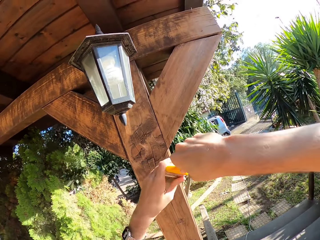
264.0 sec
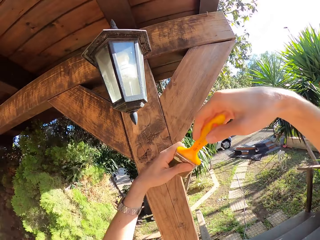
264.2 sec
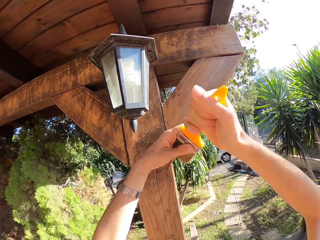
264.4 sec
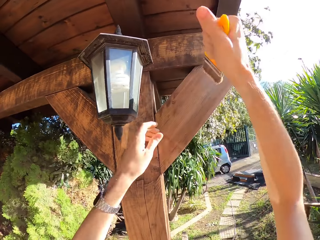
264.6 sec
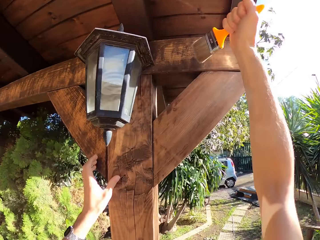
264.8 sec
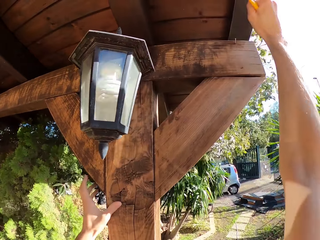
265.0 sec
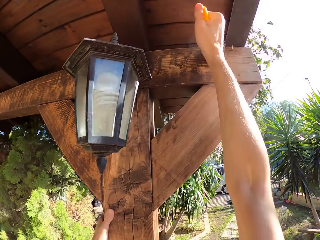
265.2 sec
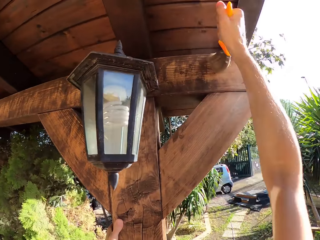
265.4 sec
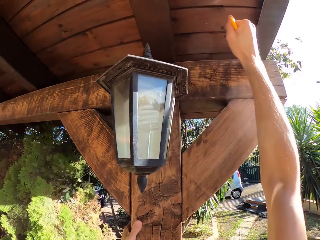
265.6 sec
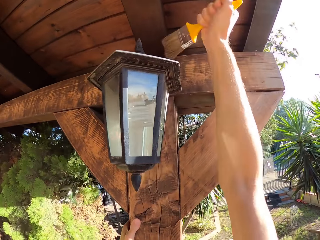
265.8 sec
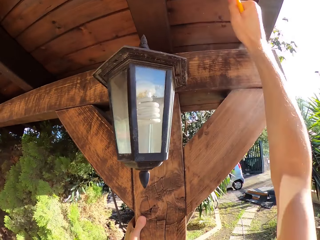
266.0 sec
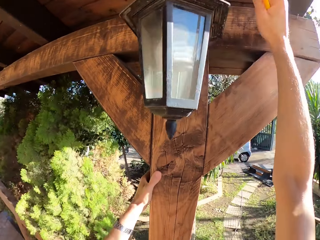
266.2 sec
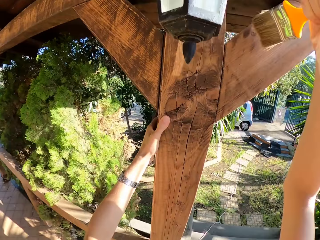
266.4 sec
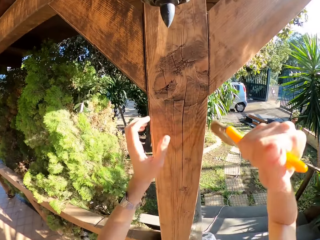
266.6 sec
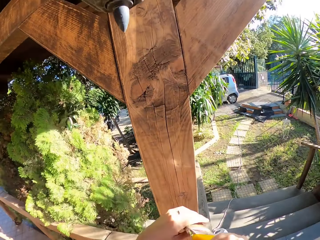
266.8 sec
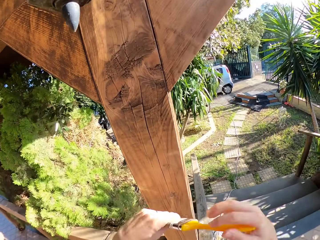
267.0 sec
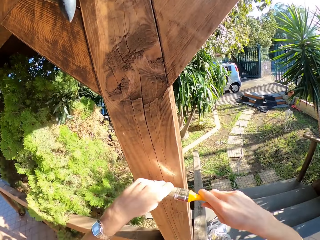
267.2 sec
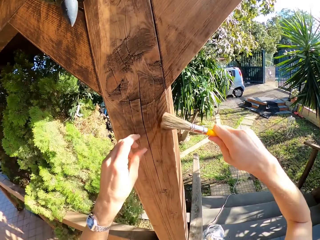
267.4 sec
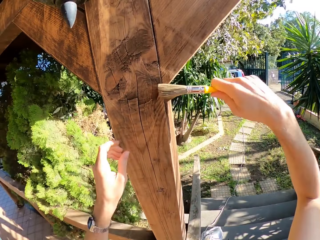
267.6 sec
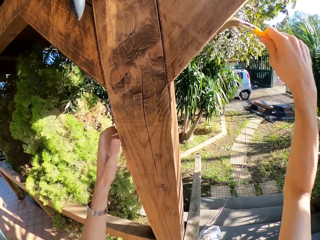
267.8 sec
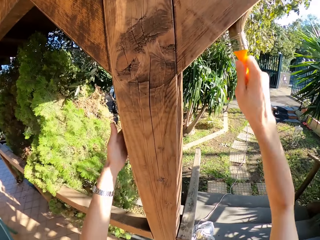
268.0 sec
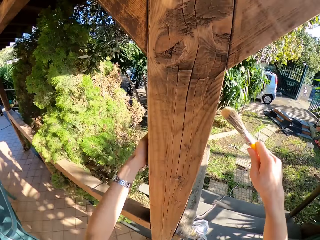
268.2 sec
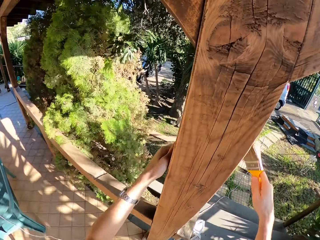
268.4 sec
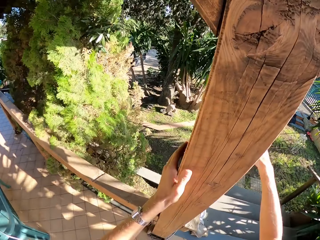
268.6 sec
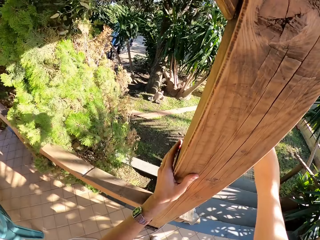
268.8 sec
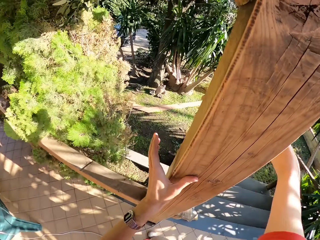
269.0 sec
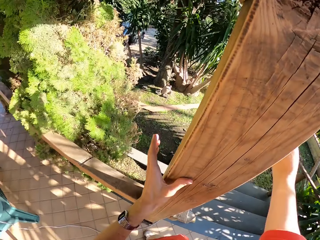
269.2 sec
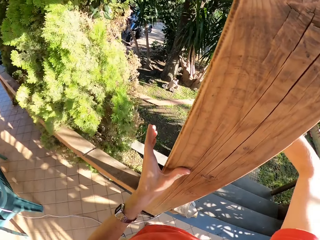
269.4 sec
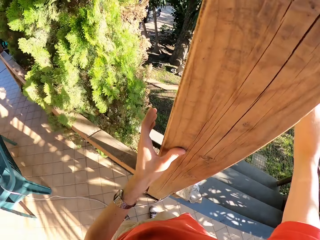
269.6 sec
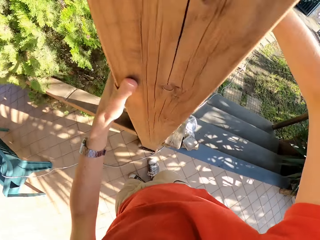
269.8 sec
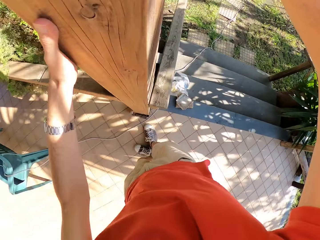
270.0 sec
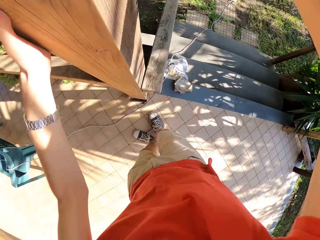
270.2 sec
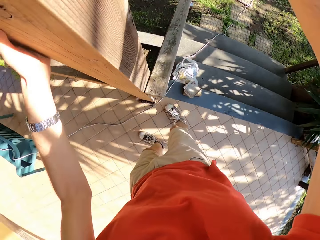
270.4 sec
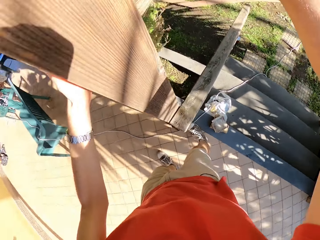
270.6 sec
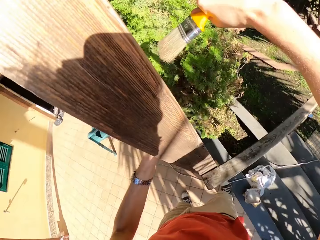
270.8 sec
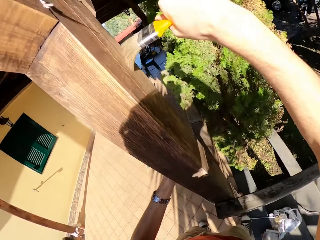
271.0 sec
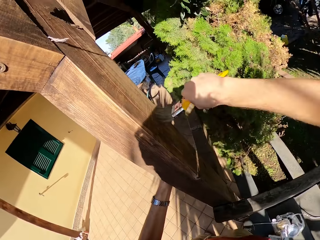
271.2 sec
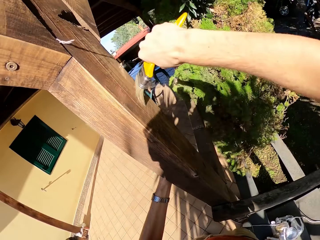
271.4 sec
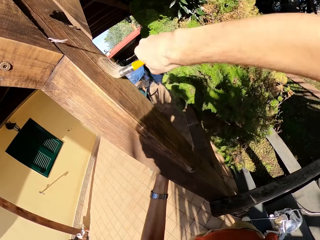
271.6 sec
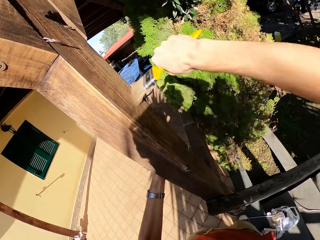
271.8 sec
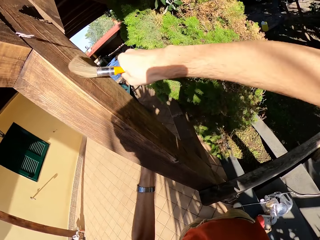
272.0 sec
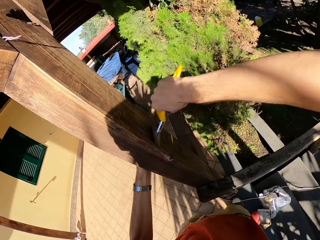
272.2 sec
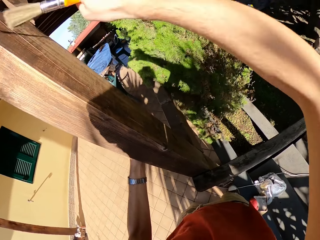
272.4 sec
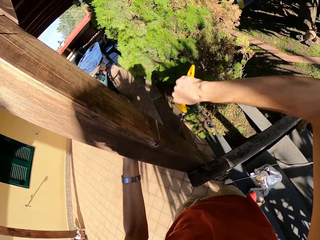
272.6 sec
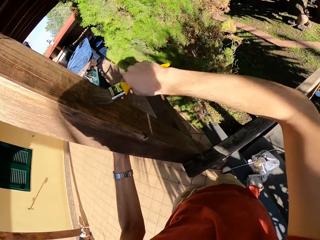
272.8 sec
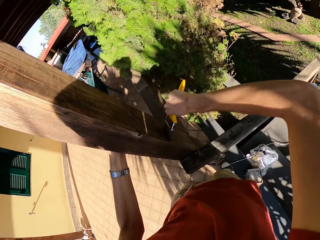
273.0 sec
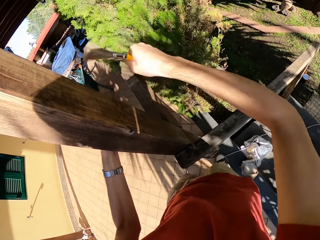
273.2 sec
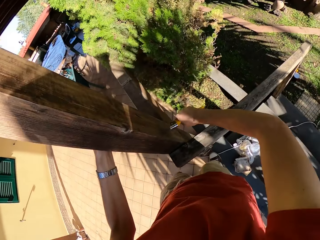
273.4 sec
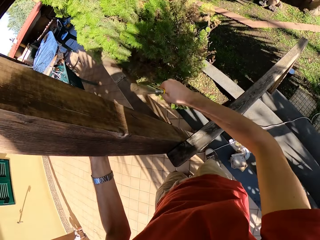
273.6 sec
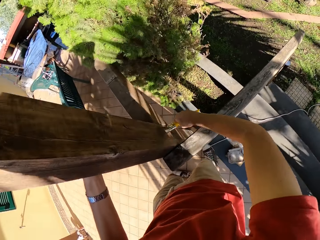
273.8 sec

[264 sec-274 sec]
The camera wearer touches the paint brush with his left hand. He brushes the wooden pillar with the paint brush. He touches the paint brush with his left hand. He aligns the brush. He brushes the wooden pillar with the paint brush.

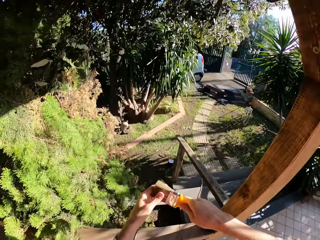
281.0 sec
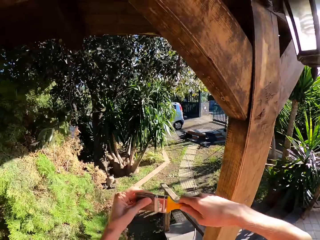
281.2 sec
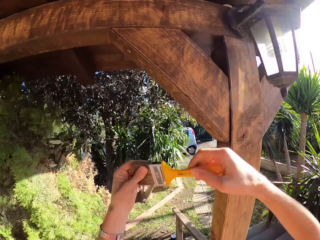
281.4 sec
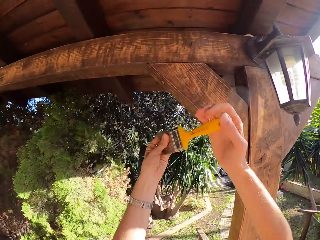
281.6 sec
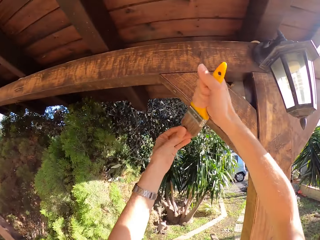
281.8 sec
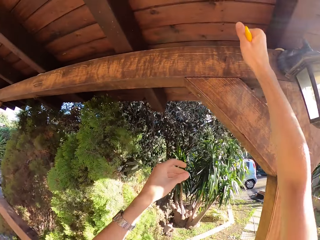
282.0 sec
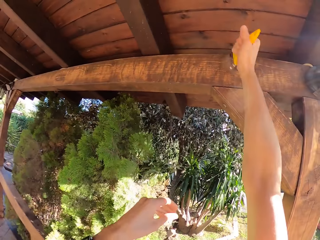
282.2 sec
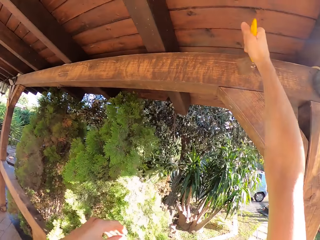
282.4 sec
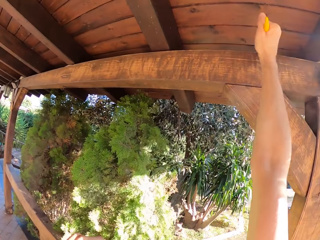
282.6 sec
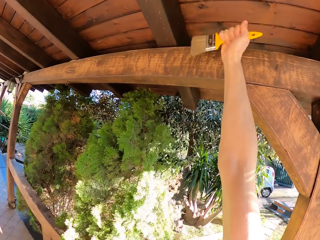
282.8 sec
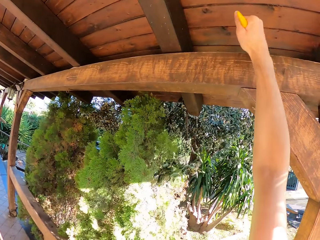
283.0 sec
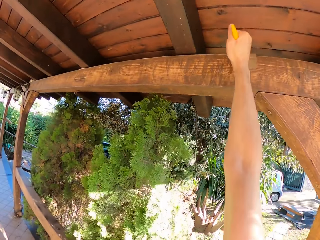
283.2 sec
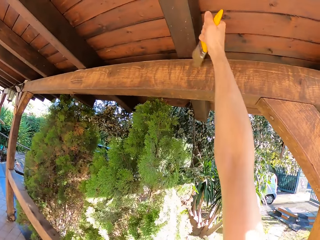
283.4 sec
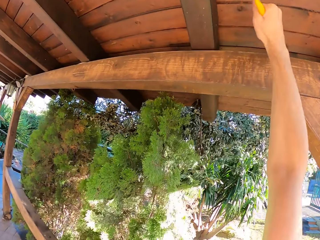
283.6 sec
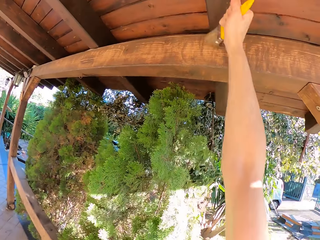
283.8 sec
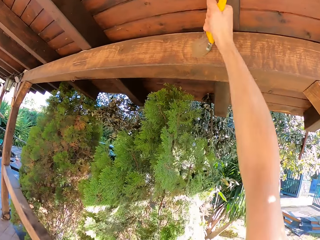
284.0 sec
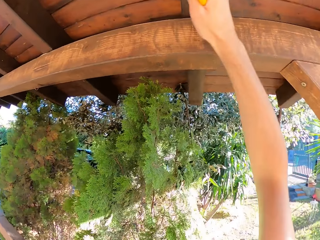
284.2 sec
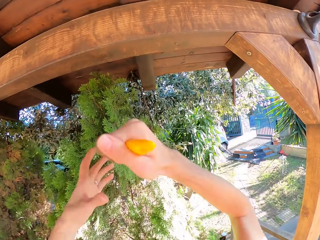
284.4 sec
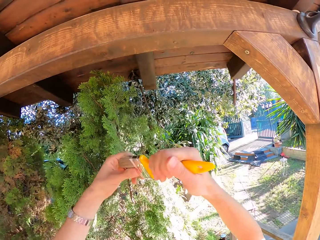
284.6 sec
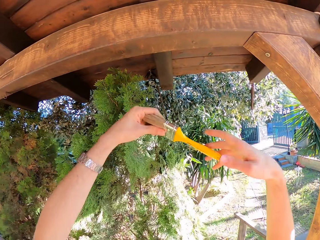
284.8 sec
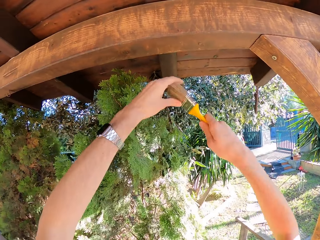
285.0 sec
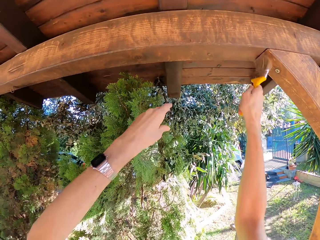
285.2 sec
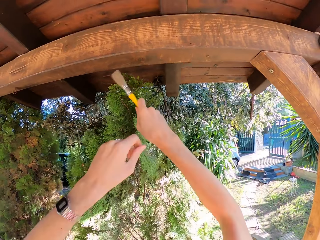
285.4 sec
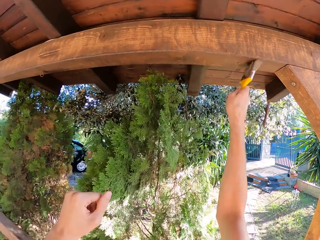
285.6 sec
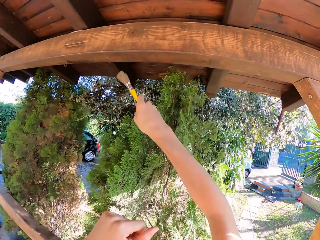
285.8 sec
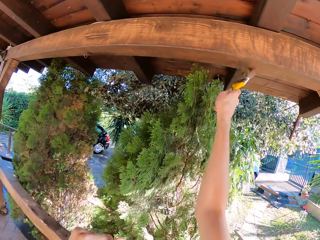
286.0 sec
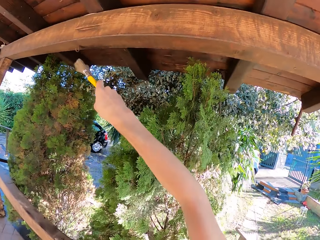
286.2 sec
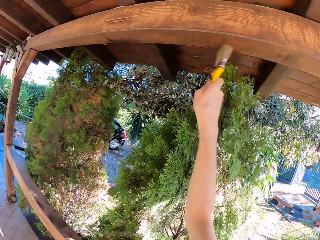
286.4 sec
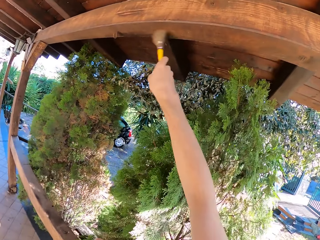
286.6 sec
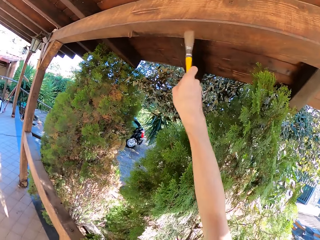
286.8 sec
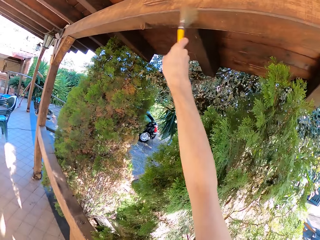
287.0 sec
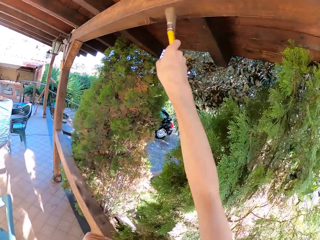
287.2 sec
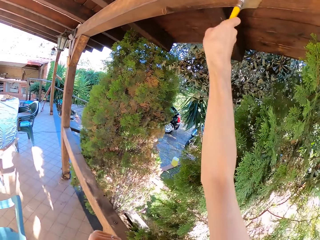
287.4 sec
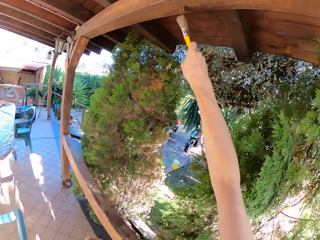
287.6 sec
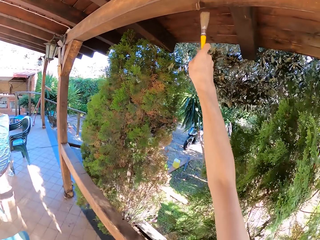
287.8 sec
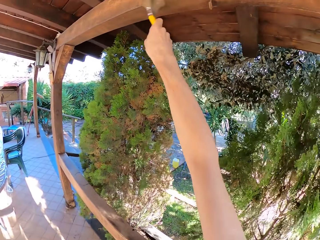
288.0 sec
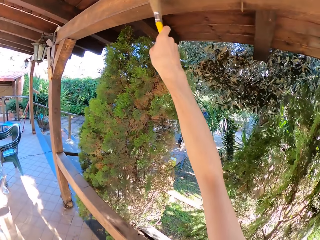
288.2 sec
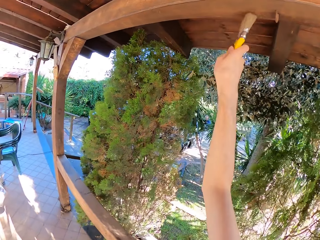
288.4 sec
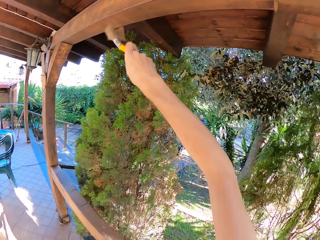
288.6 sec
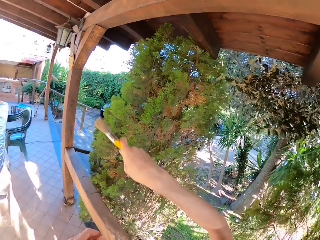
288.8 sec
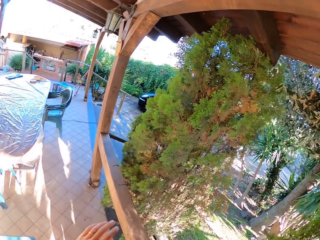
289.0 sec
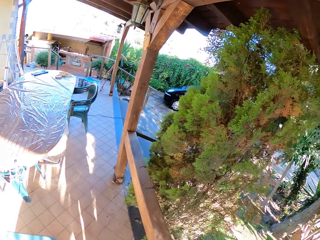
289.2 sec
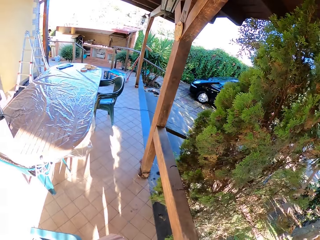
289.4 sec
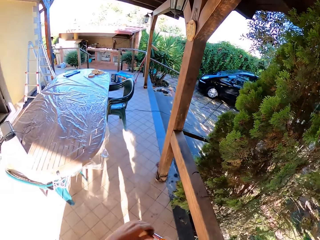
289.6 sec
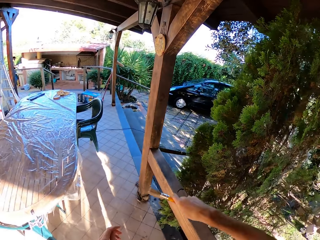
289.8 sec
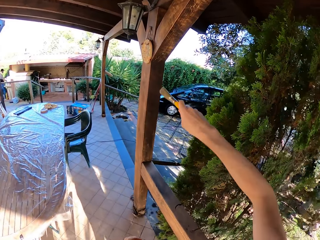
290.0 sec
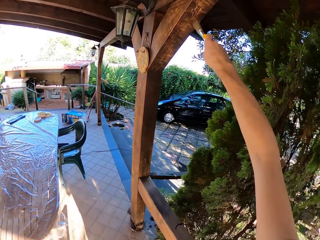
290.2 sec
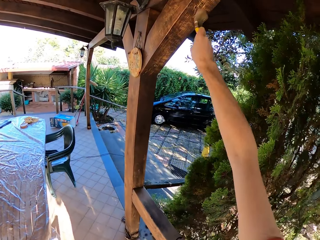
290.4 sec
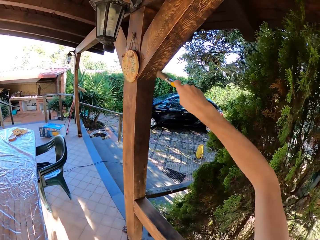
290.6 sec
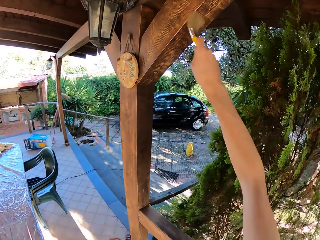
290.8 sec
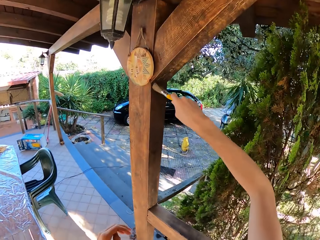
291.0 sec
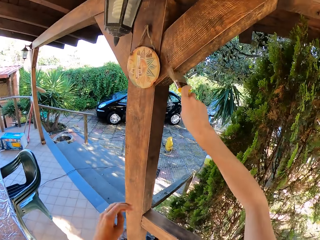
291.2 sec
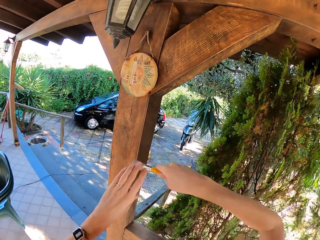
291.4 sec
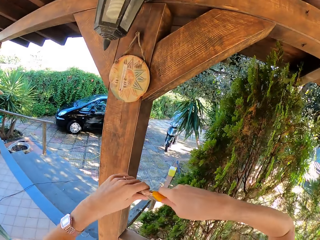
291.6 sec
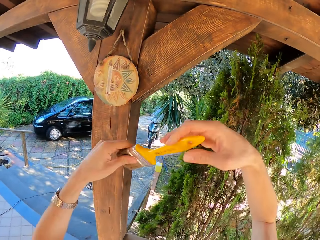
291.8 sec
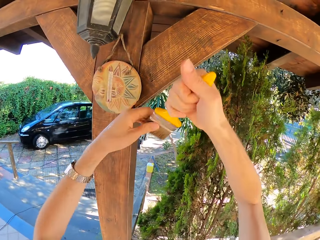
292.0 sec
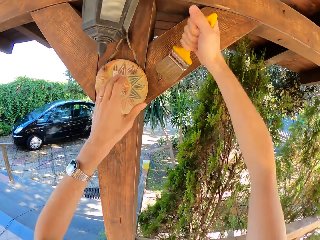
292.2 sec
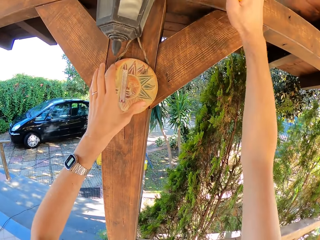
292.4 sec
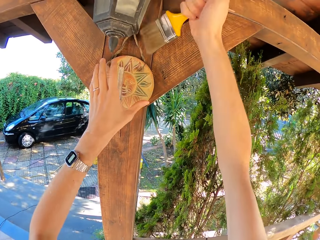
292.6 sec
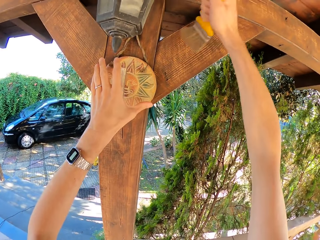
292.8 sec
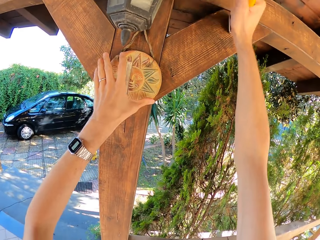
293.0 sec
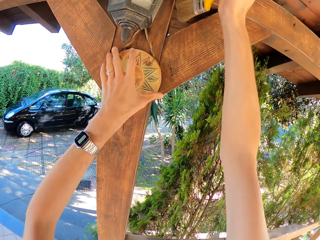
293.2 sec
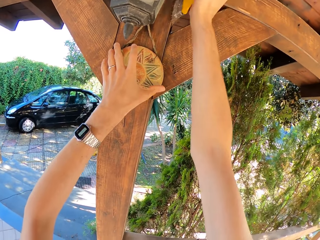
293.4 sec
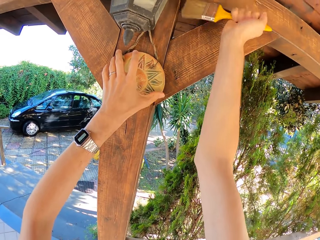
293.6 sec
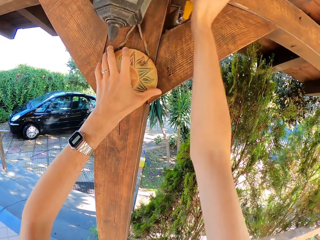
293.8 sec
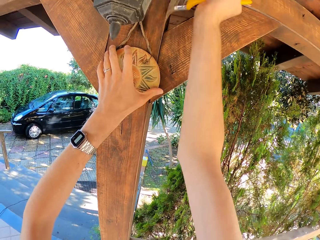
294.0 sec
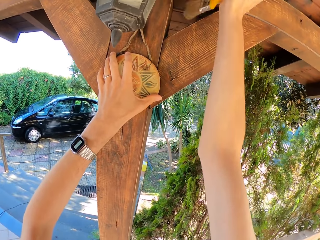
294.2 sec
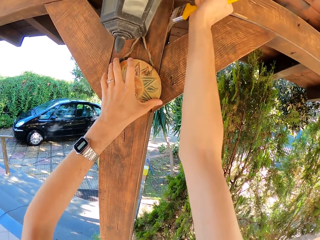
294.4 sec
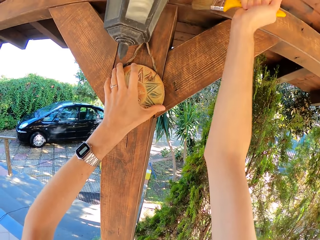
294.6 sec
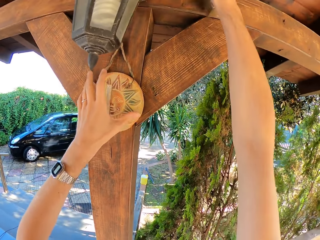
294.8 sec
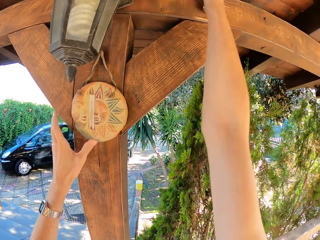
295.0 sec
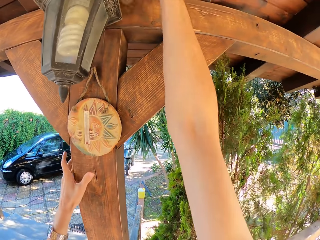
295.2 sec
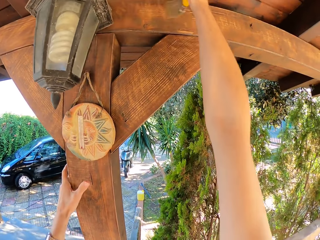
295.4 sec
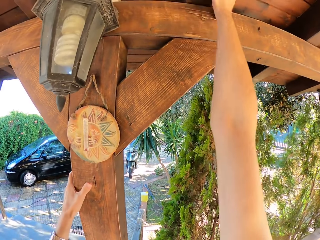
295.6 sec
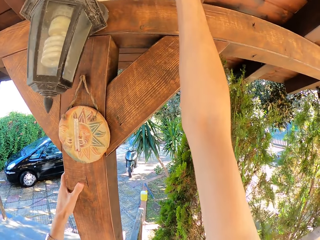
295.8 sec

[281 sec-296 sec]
The camera wearer brushes the wooden pillar with the paint brush. He touches the paint brush with his left hand. He brushes the wooden pillar with the paint brush. He wipes the brush on the hand. He touches the paint brush on his left hand. He brushes the wooden pillar with the paint brush. He touches the paint brush on his left hand. He brushes the wooden pillar with the paint brush. He places his left hand on a designed wooden piece.
